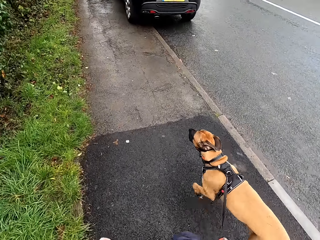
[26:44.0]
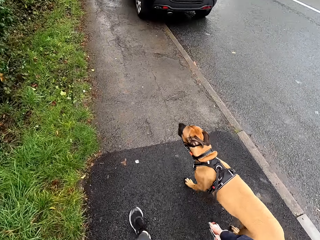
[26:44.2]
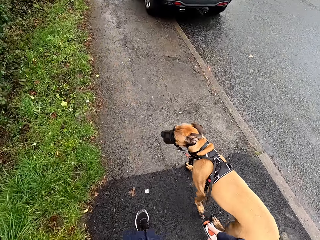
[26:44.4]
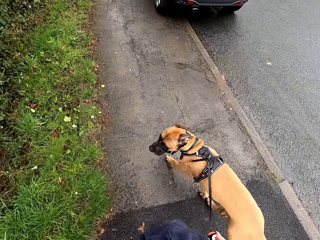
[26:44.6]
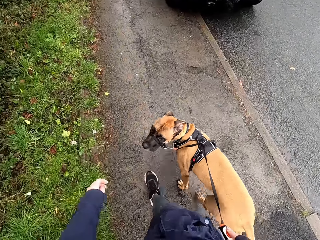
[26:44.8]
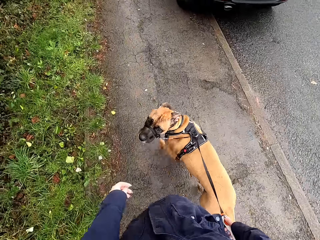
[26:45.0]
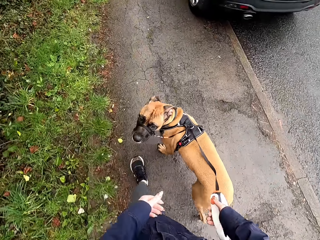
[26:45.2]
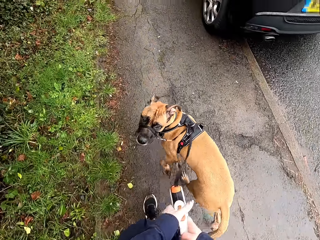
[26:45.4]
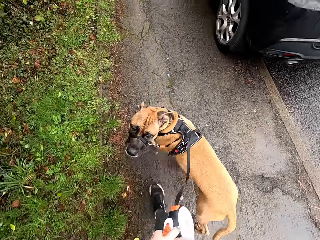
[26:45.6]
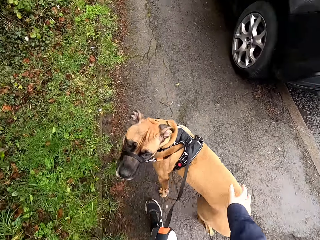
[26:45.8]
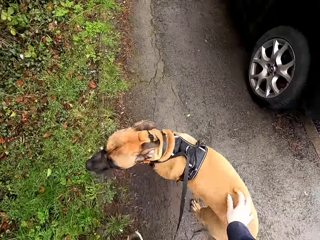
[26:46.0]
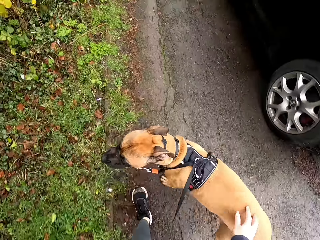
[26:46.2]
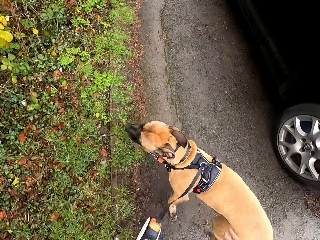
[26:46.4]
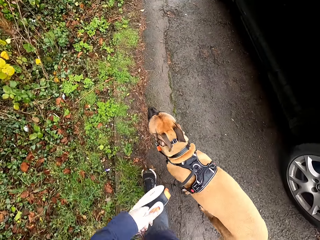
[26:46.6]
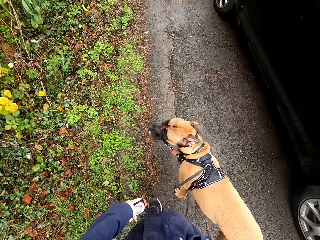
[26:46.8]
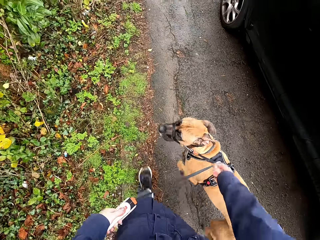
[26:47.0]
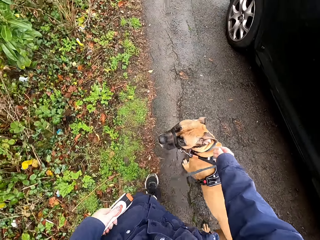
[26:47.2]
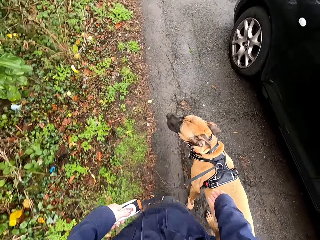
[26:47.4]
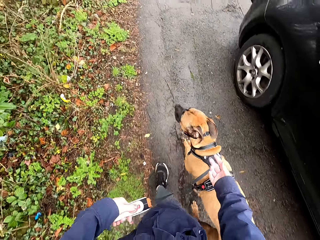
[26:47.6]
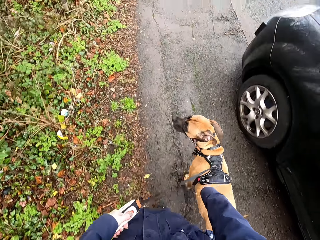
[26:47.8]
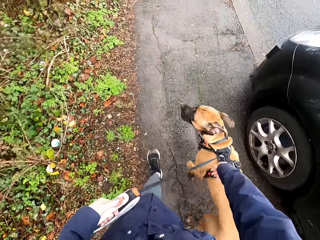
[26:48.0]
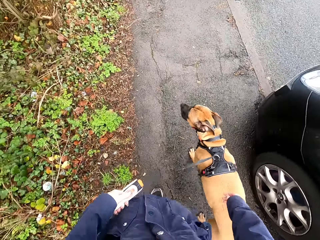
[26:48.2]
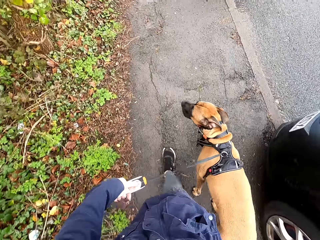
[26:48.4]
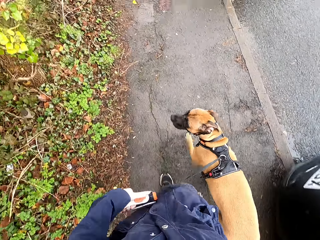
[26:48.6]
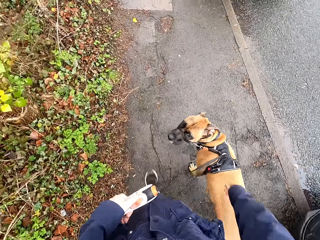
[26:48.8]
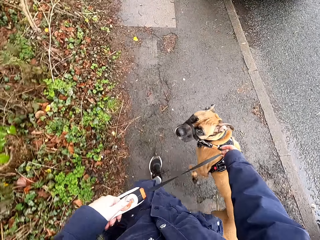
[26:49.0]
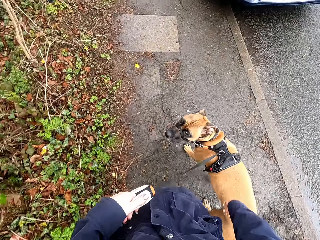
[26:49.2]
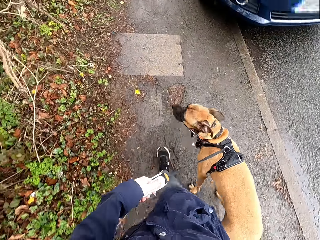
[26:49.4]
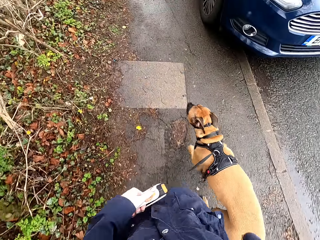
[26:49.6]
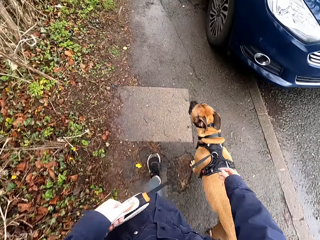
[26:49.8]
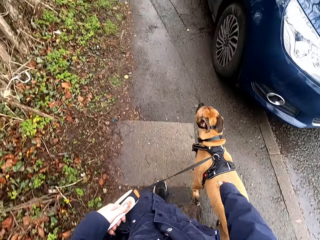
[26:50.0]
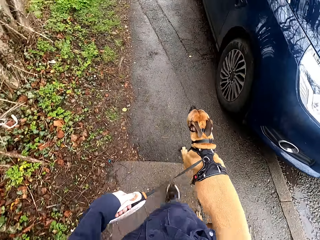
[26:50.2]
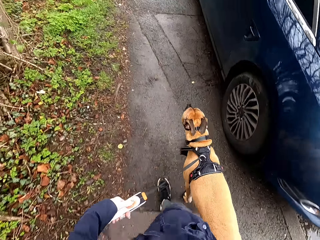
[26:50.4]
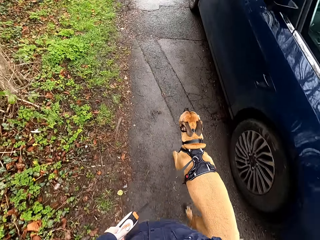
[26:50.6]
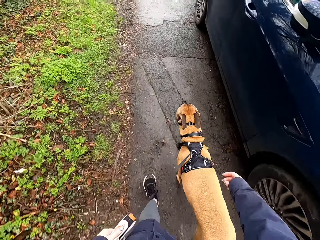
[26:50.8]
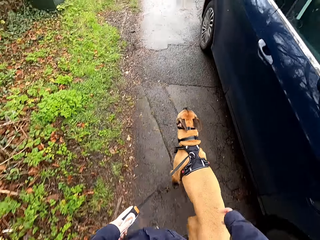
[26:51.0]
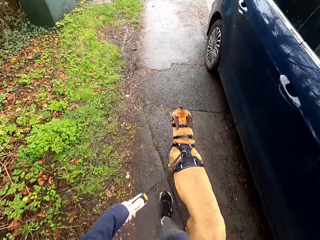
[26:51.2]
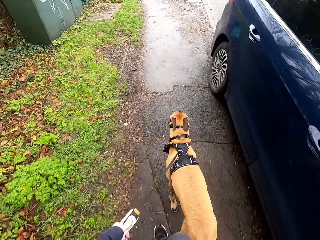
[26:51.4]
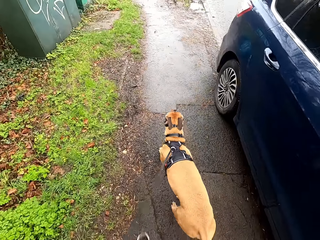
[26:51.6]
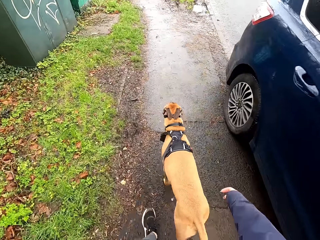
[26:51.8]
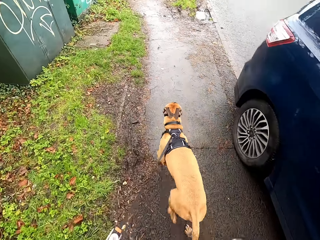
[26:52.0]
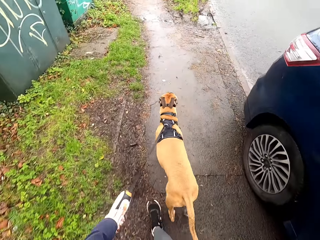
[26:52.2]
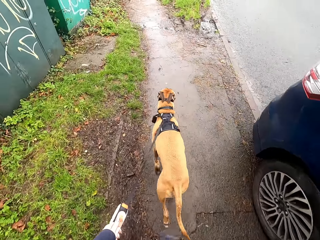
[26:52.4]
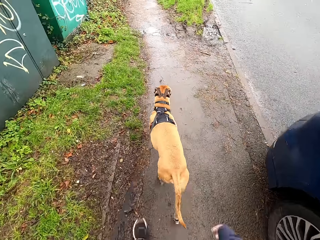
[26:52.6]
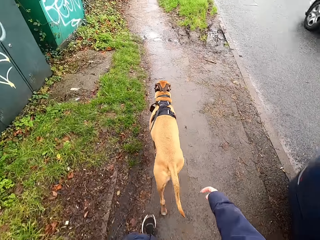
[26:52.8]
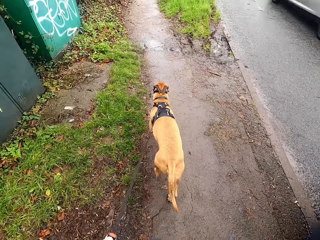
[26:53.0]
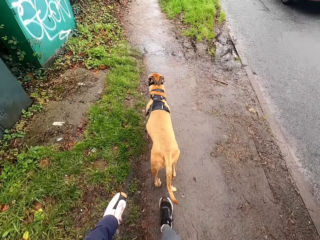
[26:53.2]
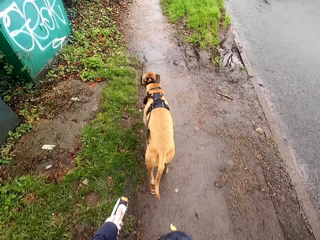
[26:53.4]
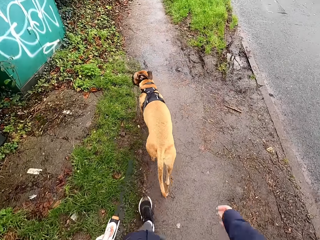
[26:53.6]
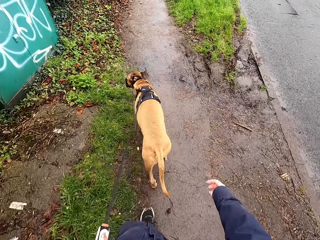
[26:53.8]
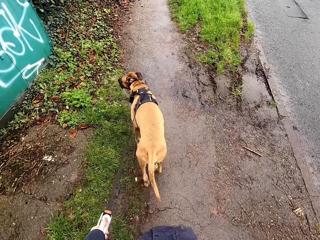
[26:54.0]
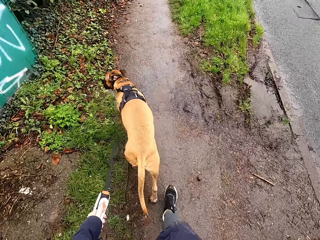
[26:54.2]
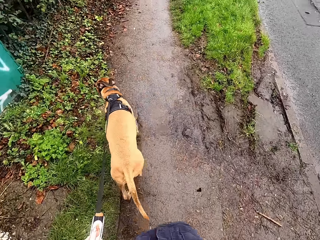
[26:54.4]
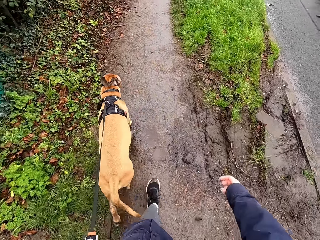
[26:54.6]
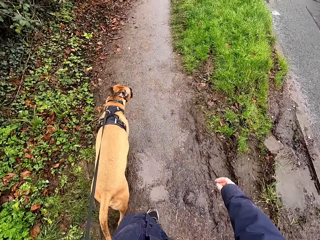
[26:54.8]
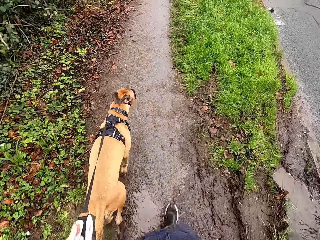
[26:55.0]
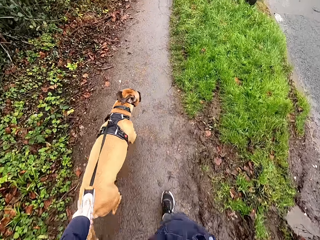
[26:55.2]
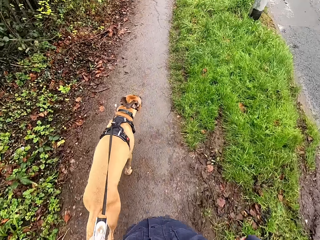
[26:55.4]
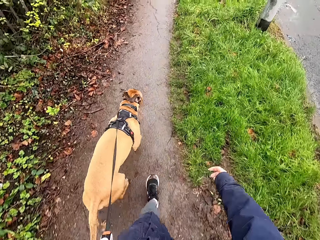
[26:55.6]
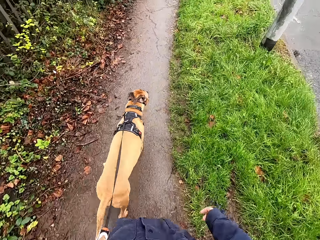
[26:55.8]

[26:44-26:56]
The camera wearer passes the dog leash in her right hand to her left hand. She rubs the dog's back with her right hand. She walks the dog with the dog leash in her left hand on the road pathway.

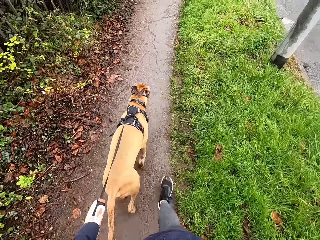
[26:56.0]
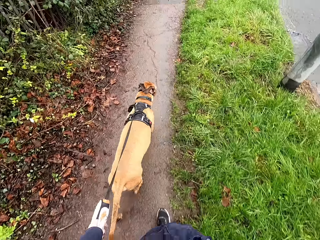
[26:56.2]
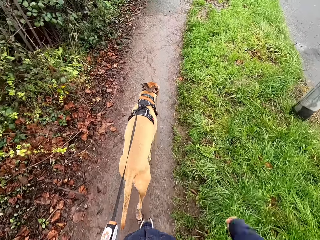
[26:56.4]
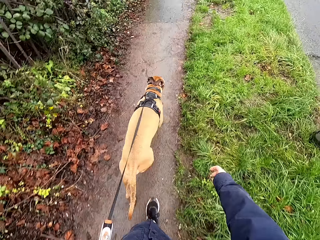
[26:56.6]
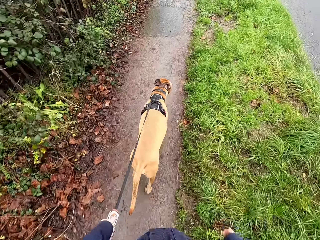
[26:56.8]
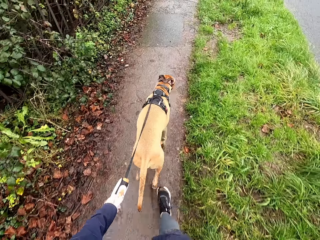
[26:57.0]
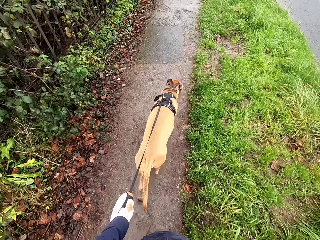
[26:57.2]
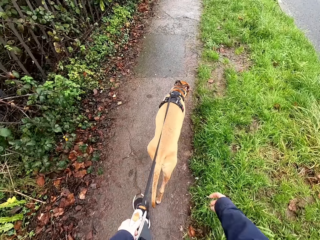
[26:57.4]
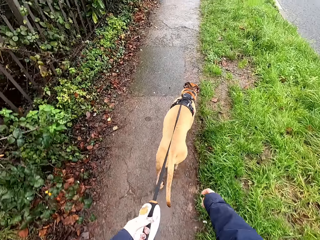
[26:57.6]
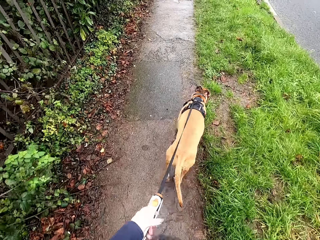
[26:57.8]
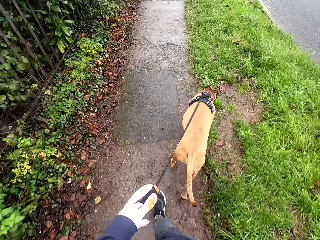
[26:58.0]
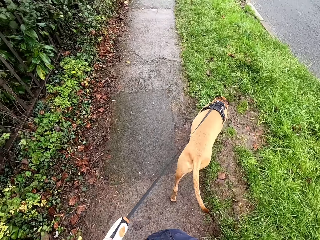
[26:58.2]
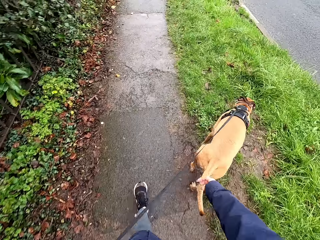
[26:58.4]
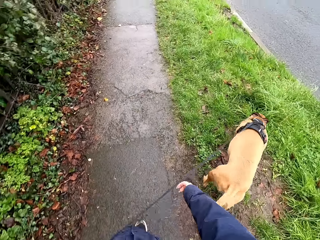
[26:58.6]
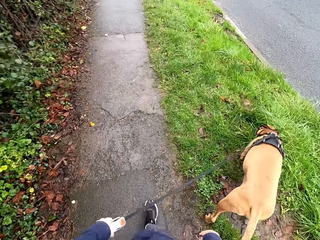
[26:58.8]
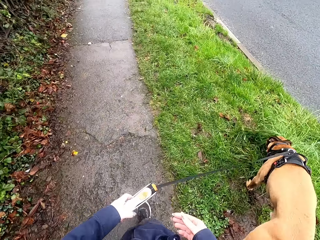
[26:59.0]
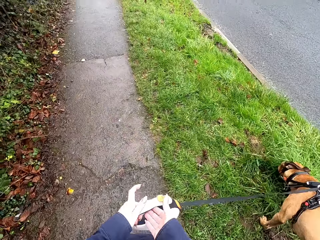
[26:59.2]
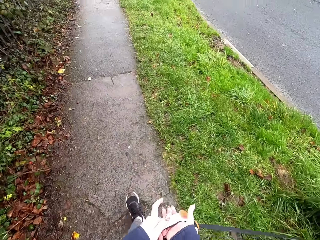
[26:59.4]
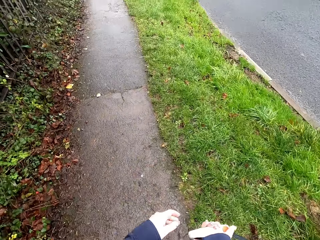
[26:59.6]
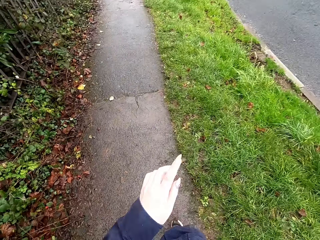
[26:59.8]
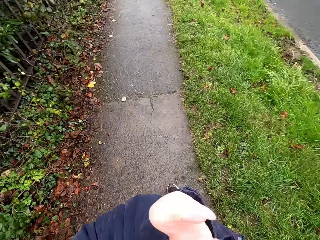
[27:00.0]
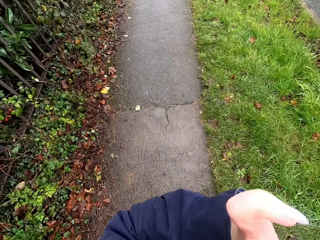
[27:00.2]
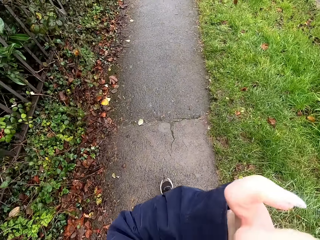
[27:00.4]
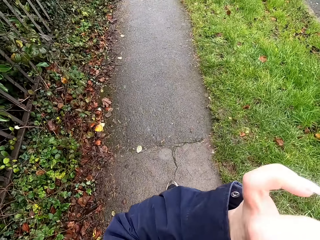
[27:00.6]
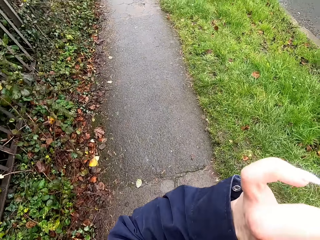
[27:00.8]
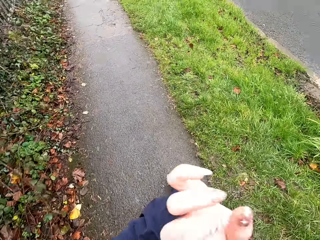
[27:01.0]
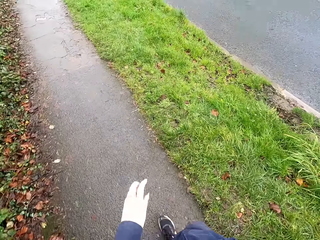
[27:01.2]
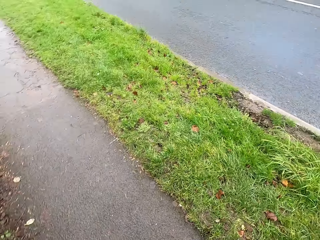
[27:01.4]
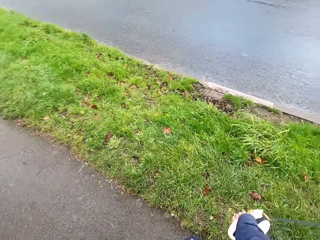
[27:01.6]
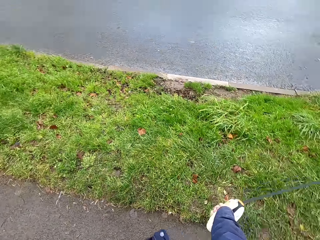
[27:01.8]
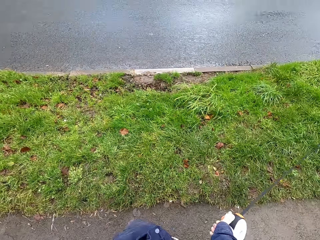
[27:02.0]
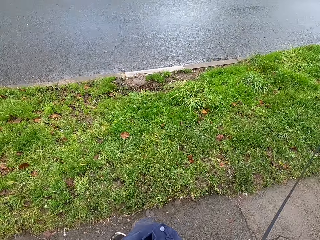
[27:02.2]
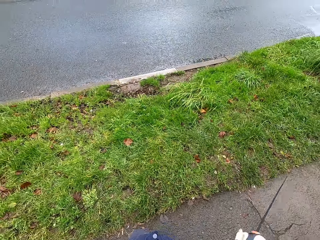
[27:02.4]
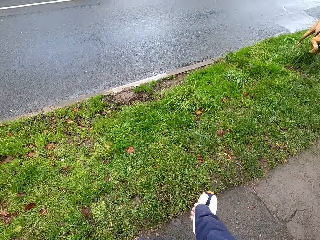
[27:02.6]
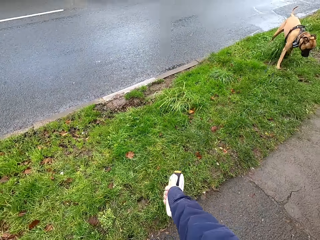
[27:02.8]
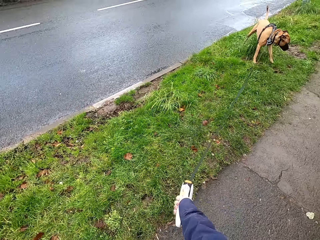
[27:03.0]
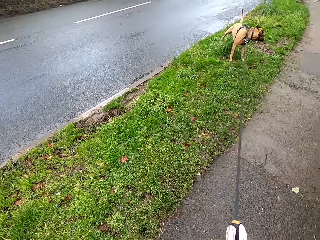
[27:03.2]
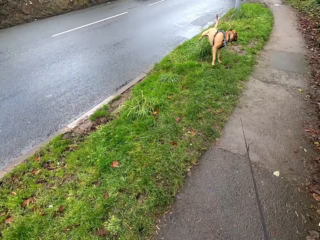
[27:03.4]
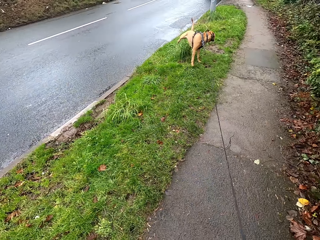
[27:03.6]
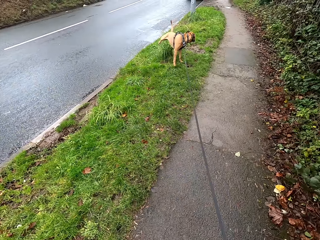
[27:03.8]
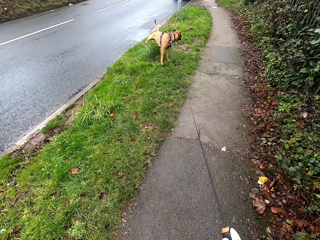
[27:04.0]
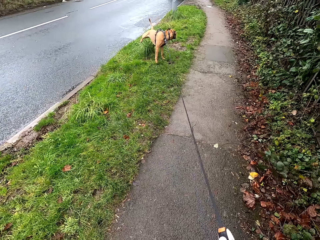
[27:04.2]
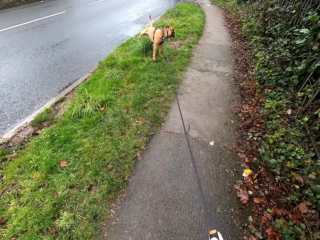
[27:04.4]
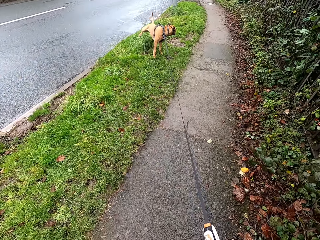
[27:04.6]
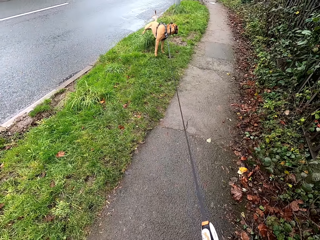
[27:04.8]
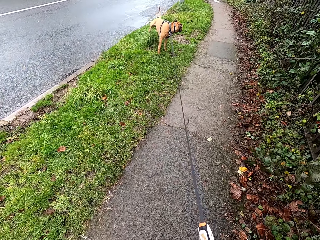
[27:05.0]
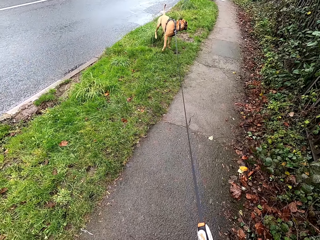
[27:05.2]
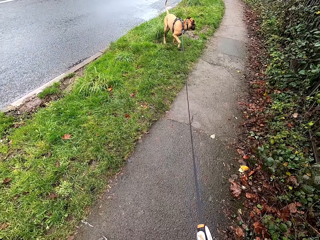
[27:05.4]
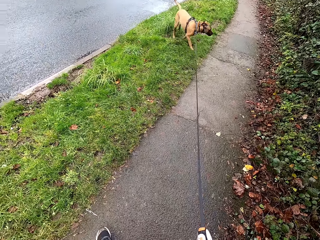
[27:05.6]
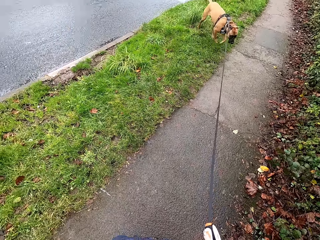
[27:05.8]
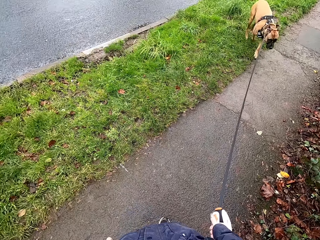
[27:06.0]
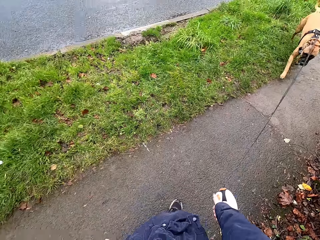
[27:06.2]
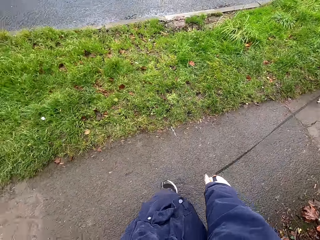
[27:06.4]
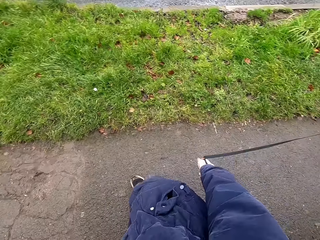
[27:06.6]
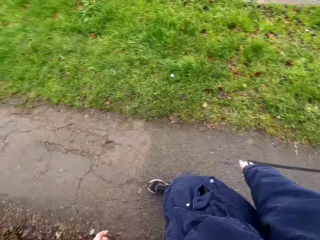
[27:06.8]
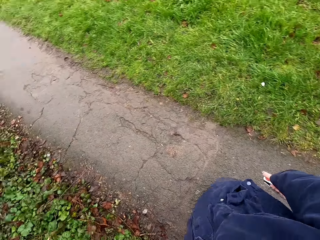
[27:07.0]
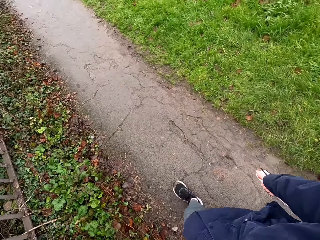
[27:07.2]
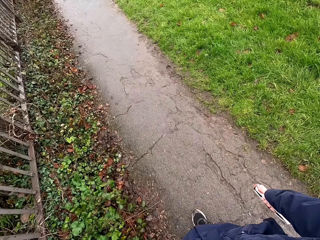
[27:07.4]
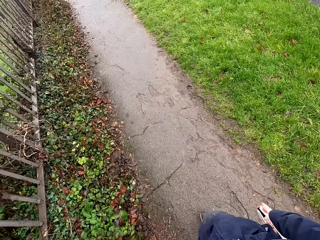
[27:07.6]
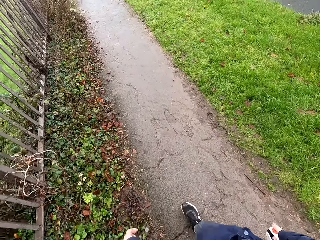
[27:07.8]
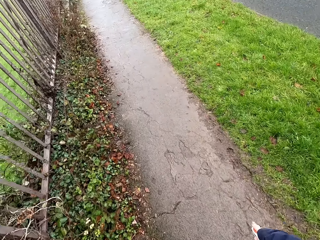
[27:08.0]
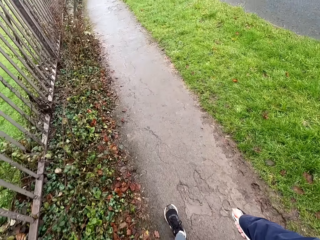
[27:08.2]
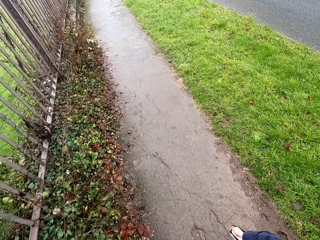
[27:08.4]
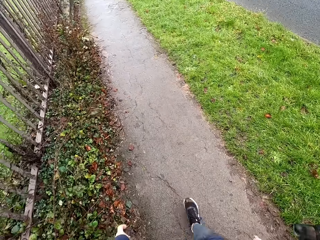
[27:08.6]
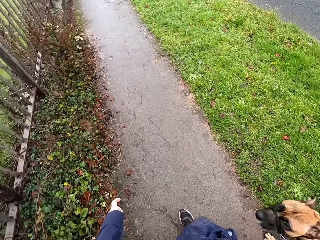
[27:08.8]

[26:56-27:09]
The camera wearer passes the dog leash in her left hand to her right hand. She raises her left hand to her face. She walks the dog with the dog leash in her right hand on the road pathway.
